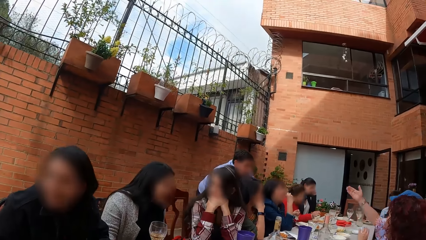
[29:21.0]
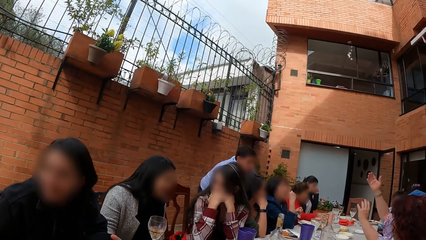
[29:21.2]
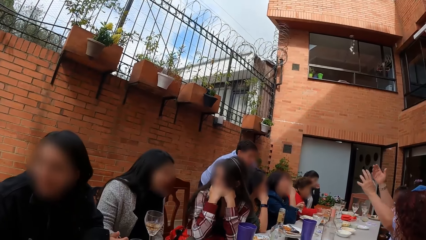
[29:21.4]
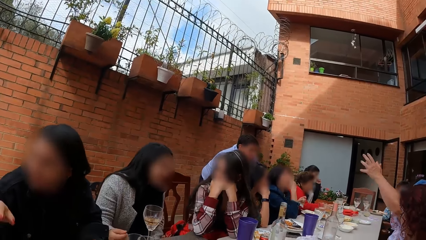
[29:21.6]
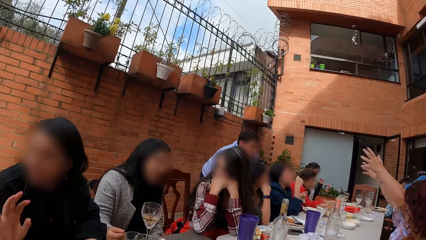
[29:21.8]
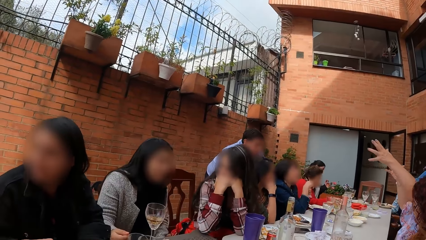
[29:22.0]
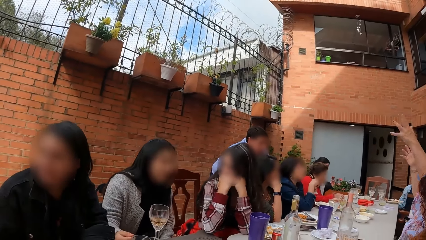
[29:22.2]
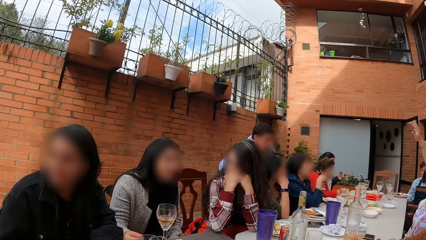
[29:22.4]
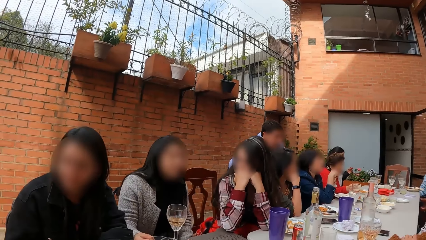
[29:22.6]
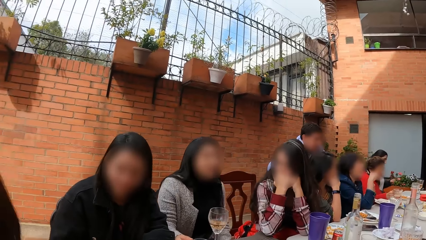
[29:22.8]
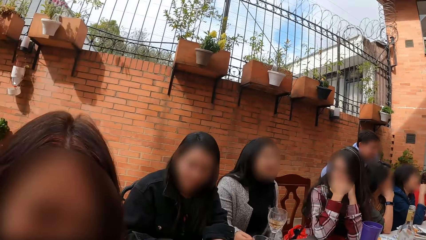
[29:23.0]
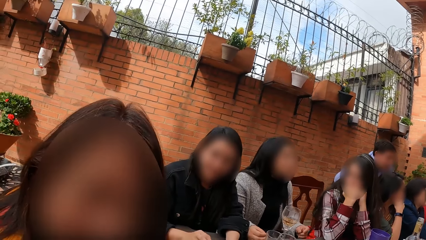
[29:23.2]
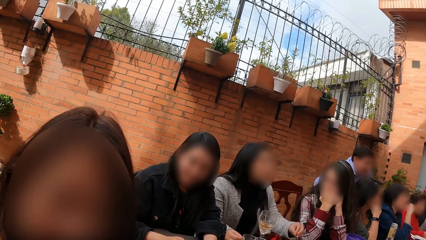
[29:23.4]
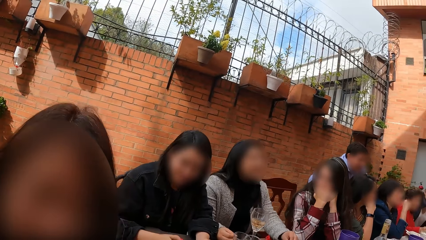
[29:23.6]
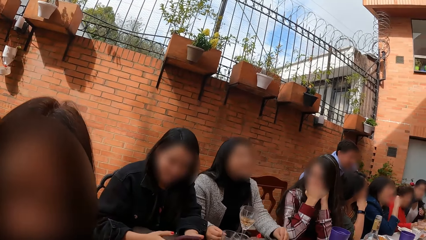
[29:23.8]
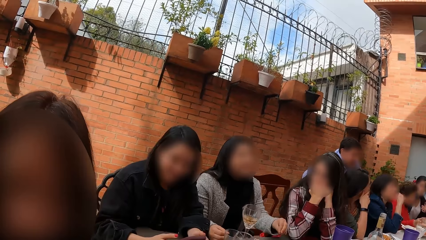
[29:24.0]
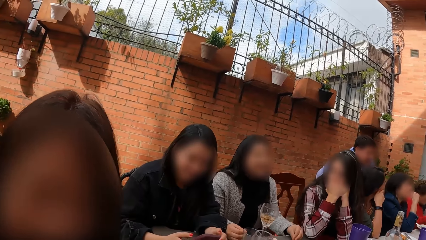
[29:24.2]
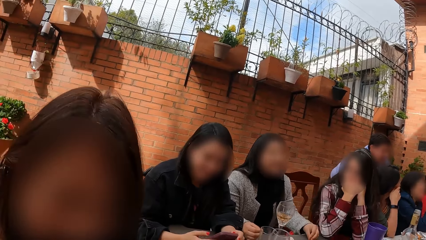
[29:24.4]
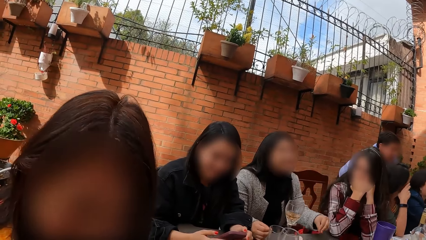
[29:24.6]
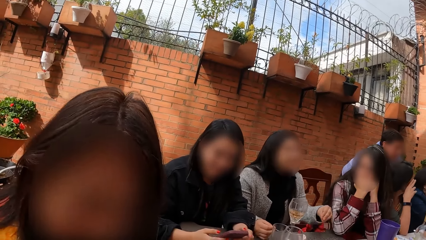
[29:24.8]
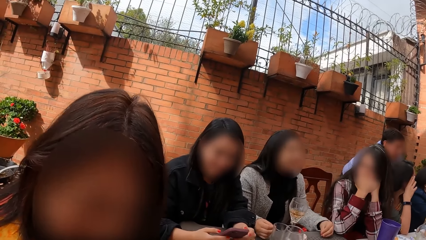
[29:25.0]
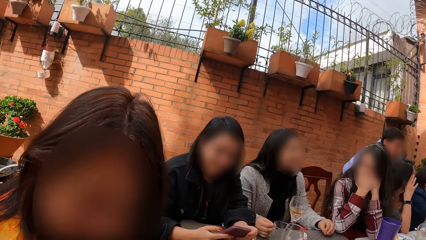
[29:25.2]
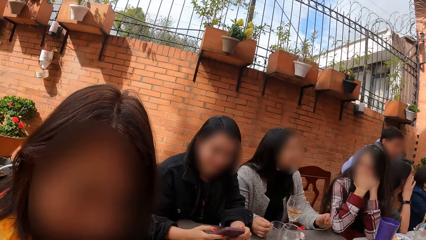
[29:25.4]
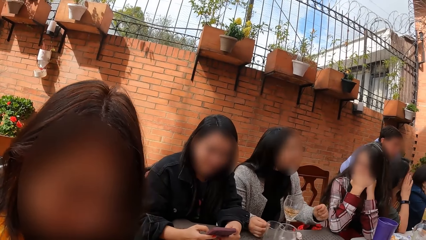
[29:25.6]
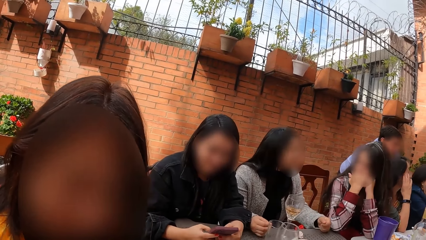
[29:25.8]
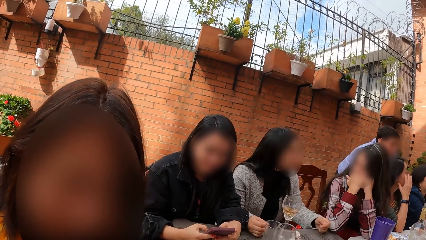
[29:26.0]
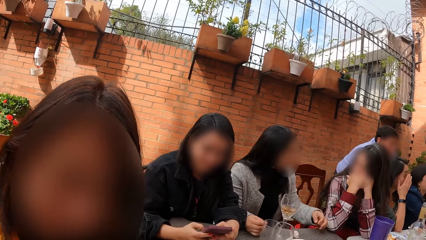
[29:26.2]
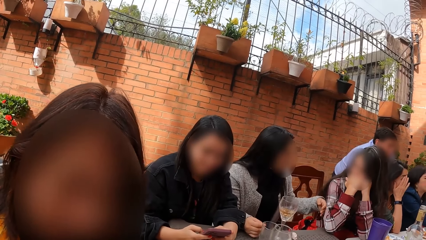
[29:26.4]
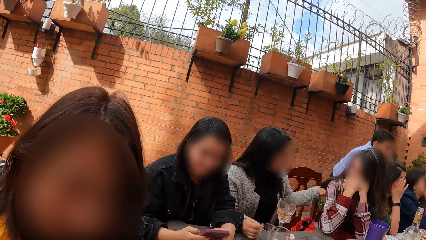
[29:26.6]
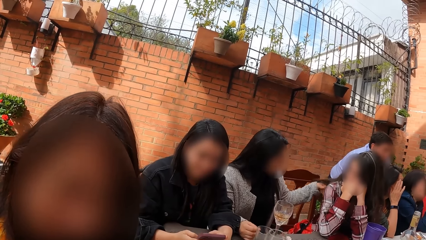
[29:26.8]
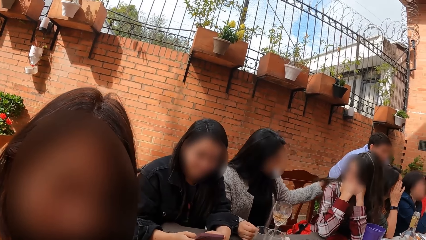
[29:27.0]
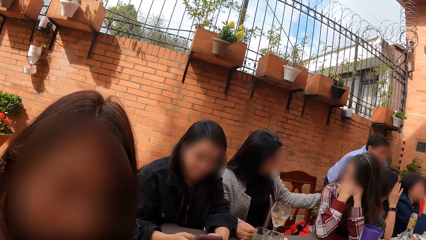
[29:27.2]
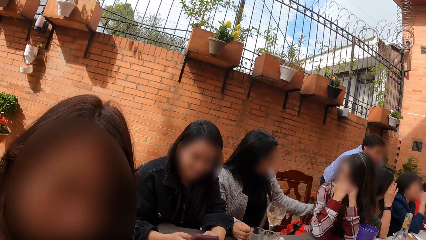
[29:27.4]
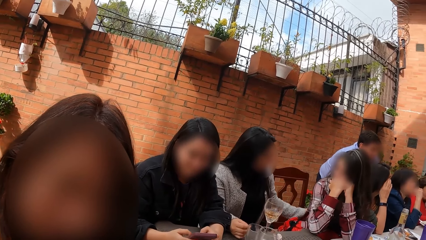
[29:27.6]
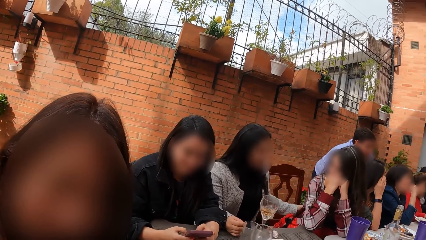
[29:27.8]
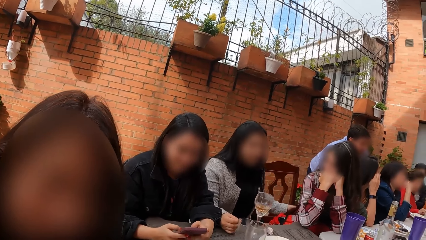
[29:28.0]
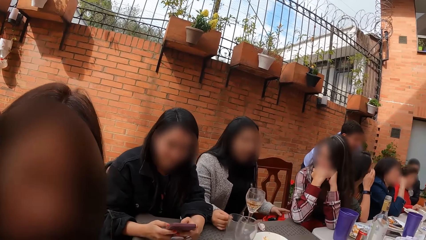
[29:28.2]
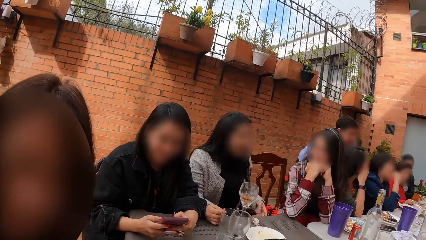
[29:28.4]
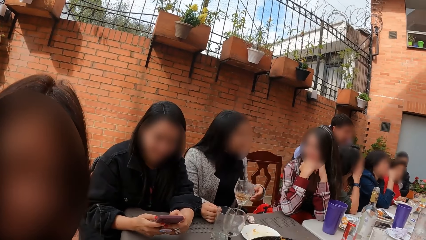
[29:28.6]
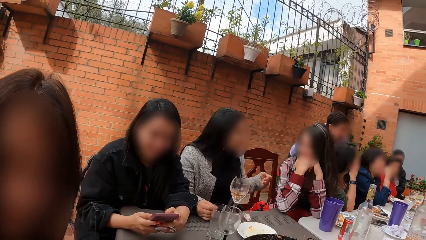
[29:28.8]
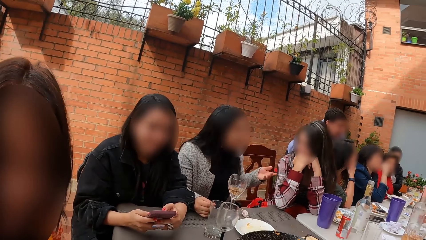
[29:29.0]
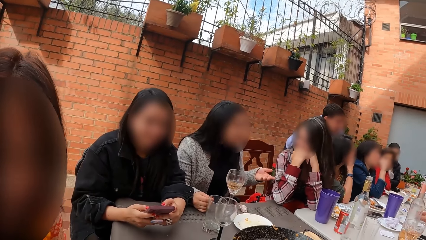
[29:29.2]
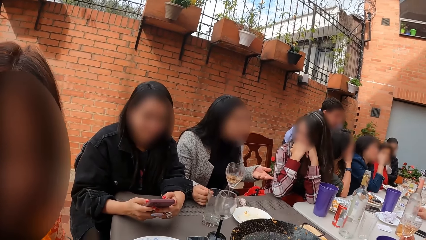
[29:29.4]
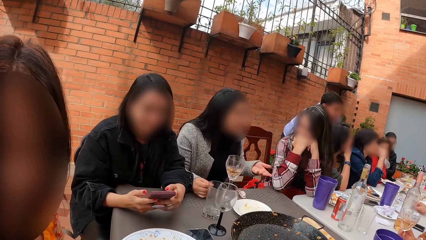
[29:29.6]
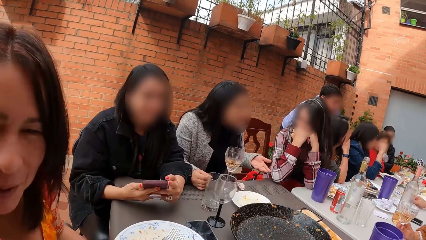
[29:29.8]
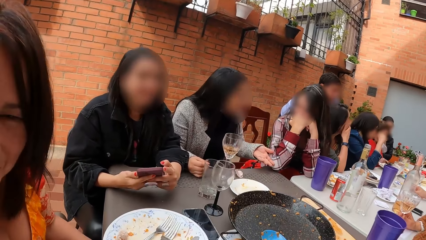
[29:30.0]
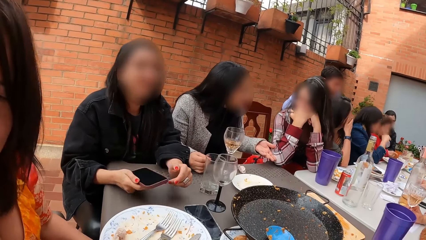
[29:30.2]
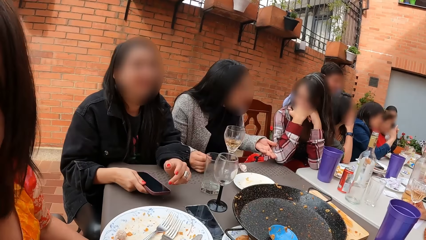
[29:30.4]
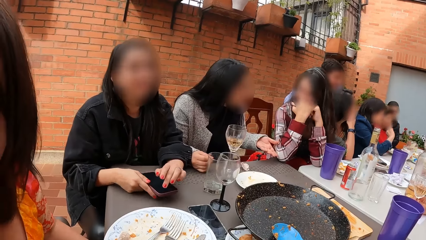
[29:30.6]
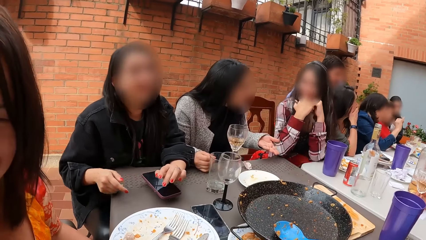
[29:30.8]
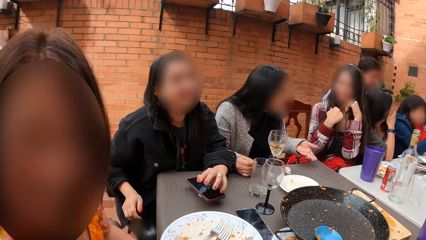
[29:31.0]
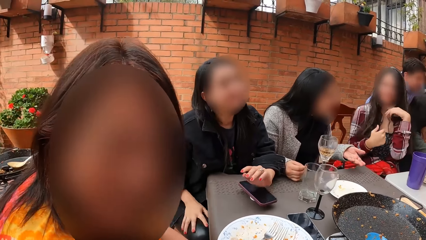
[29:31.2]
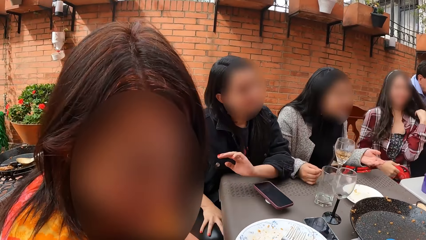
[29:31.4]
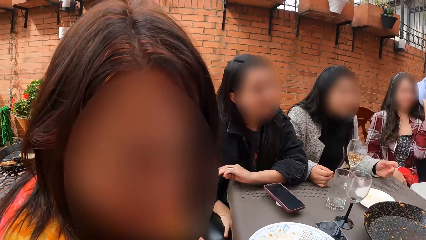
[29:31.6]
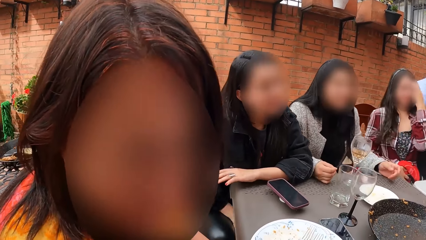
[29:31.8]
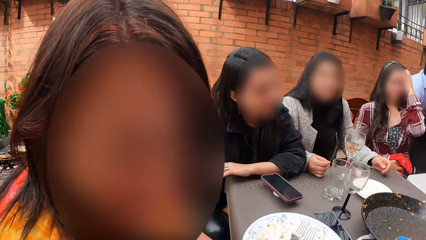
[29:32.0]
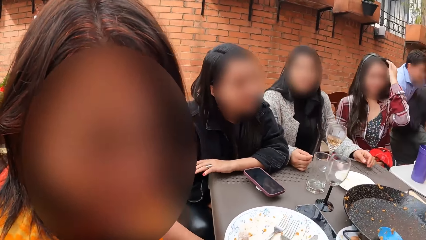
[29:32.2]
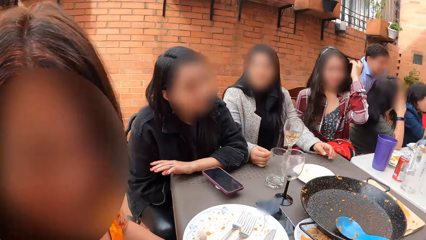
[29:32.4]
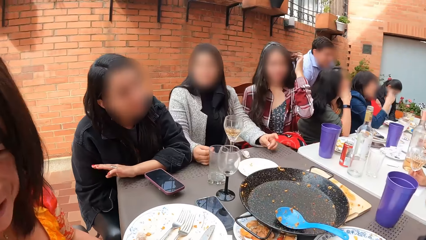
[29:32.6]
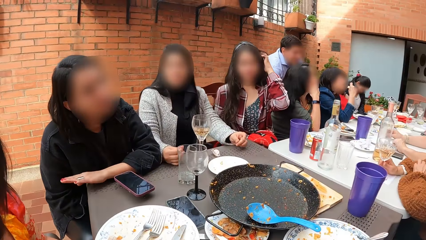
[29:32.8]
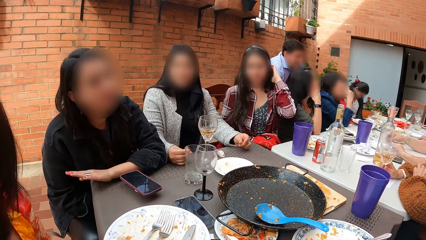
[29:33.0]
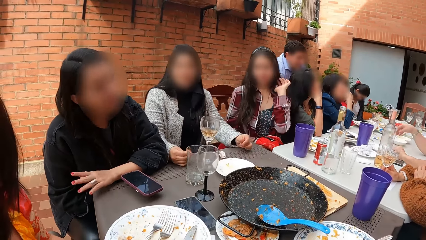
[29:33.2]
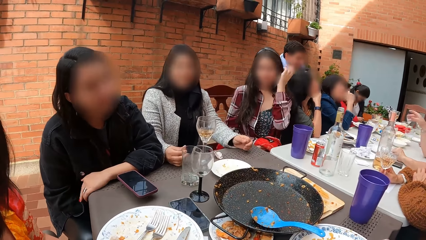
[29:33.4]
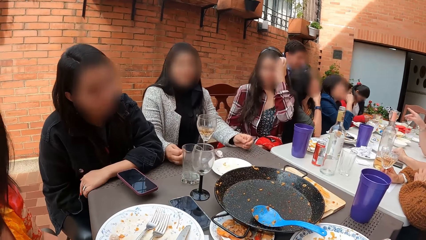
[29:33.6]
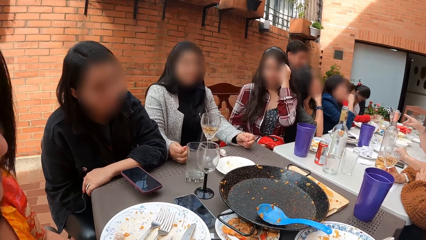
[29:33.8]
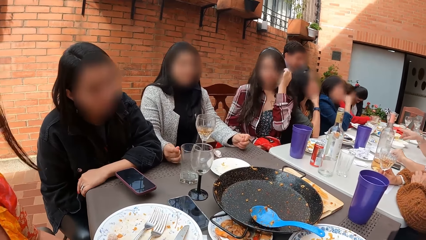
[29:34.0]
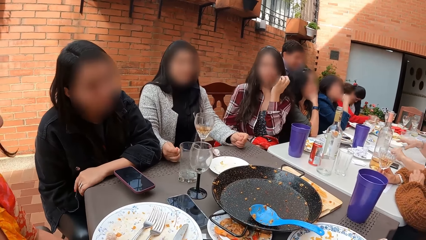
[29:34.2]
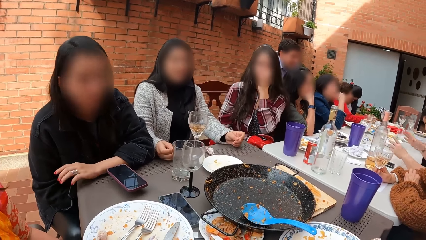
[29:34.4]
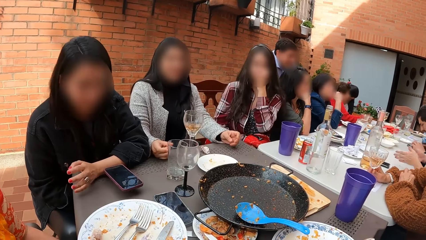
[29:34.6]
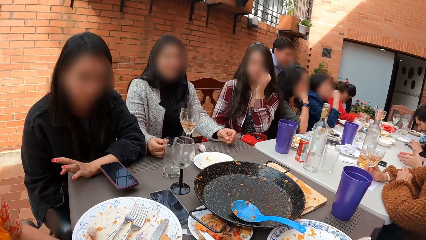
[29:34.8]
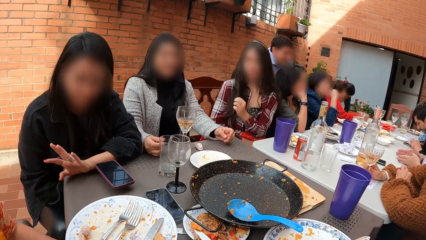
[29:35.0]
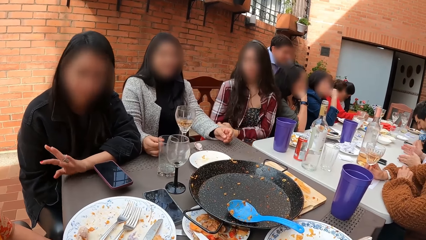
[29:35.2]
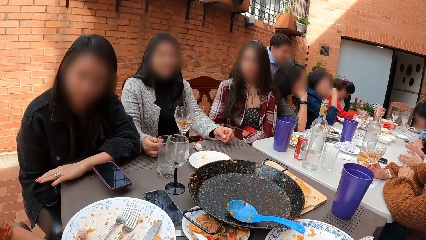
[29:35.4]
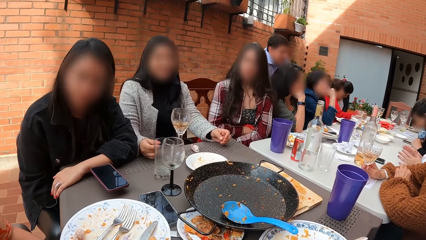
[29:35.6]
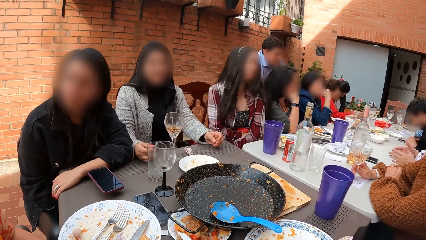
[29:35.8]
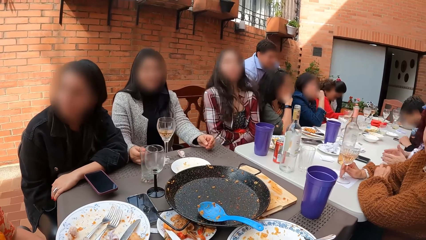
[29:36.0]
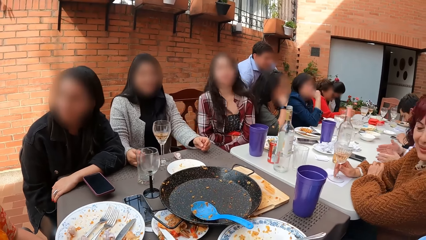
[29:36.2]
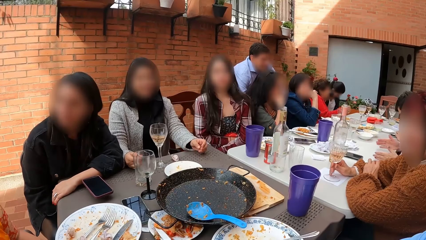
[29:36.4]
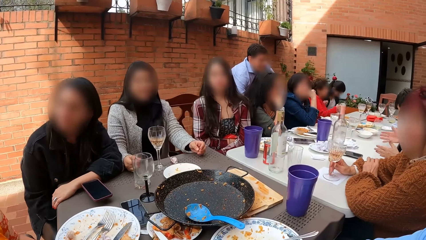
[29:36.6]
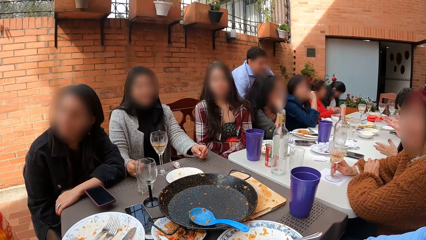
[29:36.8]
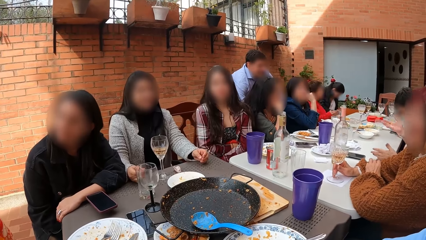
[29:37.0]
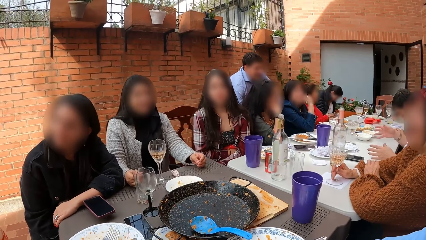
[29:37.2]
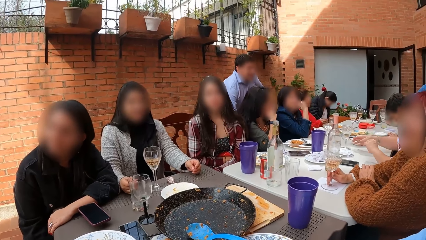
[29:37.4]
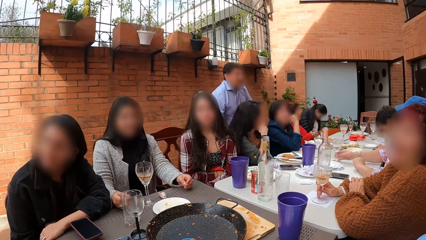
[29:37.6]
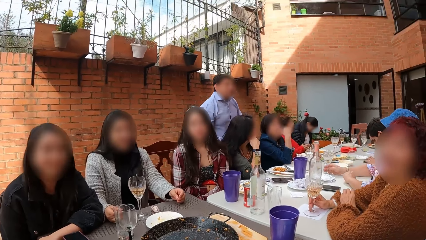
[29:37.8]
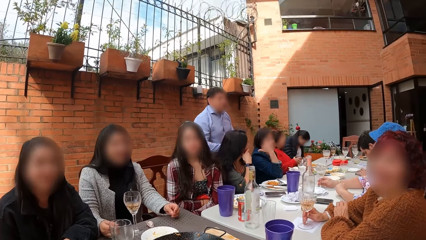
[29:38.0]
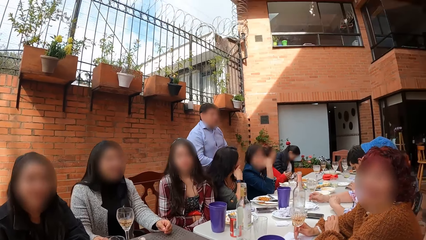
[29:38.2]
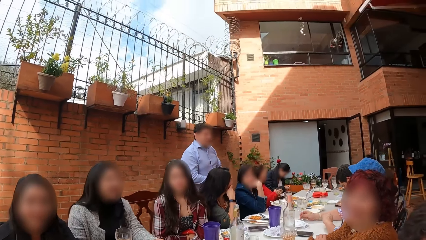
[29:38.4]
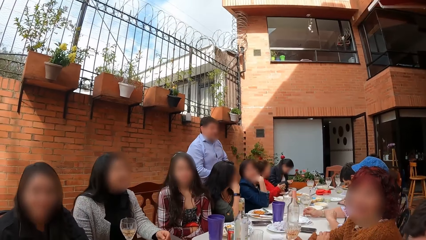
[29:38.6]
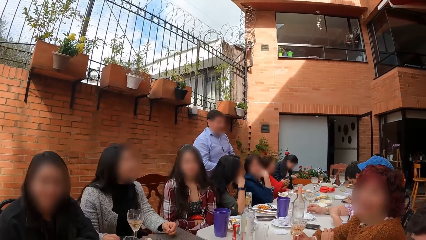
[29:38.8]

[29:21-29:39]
The camera wearer looks up the fence. A woman eats the piece of bread in her right hand. Another woman moves the glass cup on the table with her right hand. A third woman operates the phone in her hands with both hands. A fourth woman fiddles with a fifth woman's hair with her left hand. The fourth woman places her hand on the fifth woman. The third woman drops the phone in her hands on the table with her right hand and places her right hand on her legs. The fifth woman fiddles with her hair with her left hand. The second woman takes the glass cup from the table with her right hand. The fifth woman folds her arms on her legs. A sixth woman takes the glass cup from the table with her right hand.
